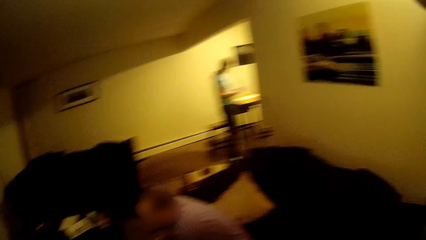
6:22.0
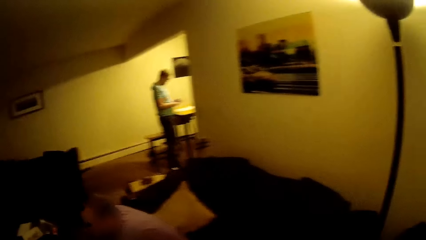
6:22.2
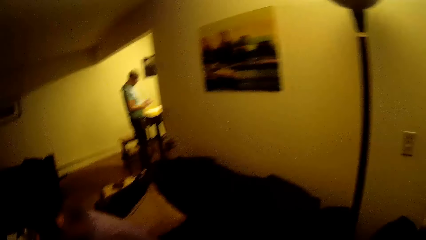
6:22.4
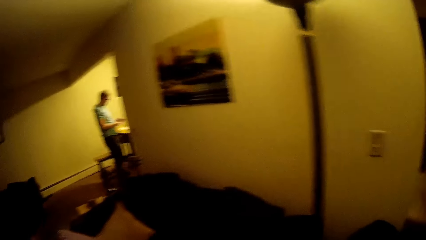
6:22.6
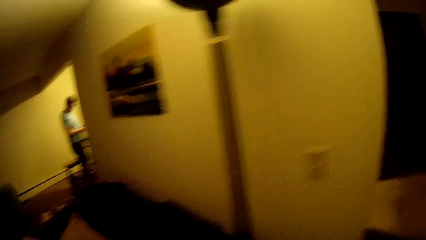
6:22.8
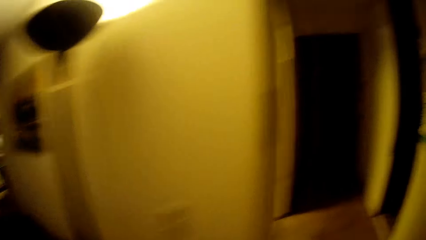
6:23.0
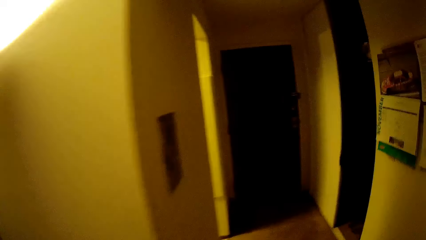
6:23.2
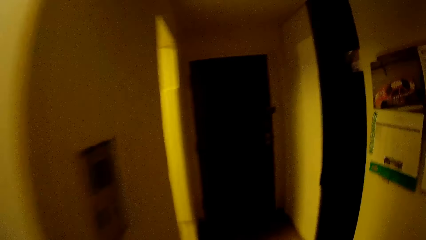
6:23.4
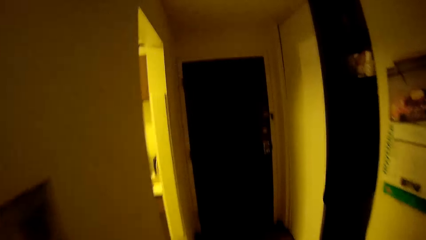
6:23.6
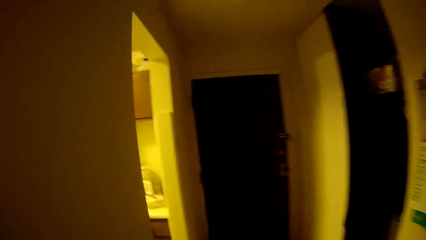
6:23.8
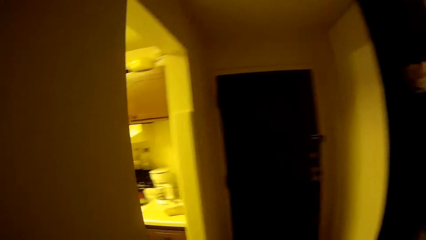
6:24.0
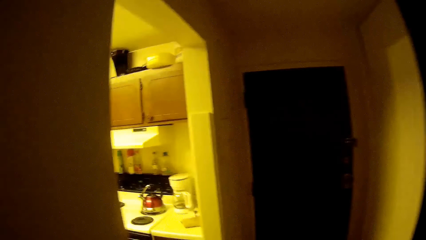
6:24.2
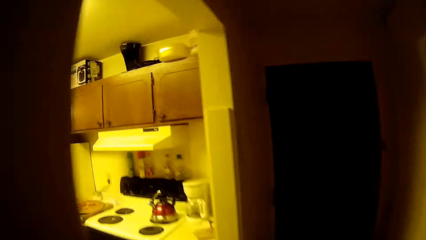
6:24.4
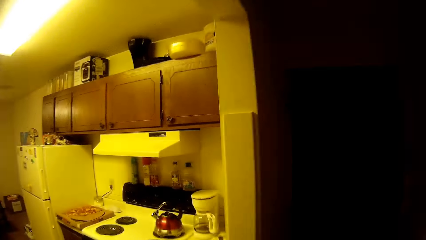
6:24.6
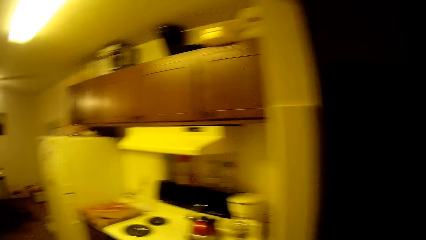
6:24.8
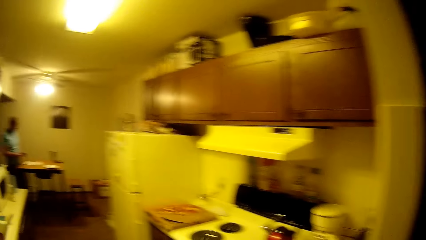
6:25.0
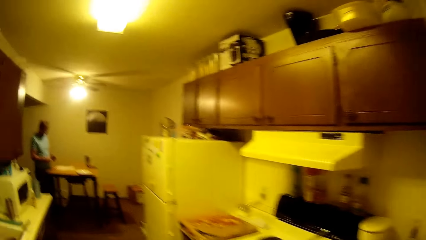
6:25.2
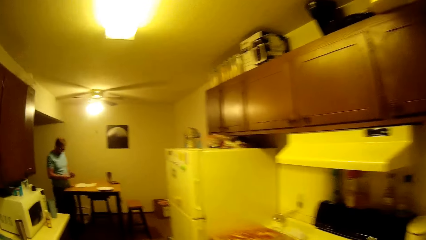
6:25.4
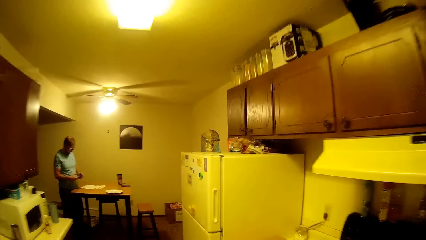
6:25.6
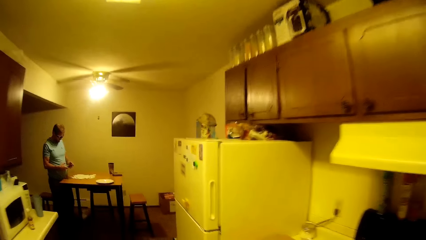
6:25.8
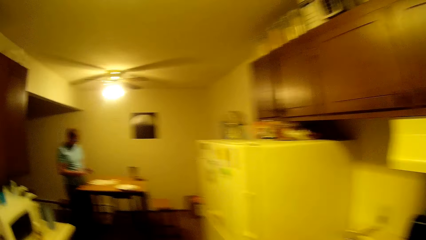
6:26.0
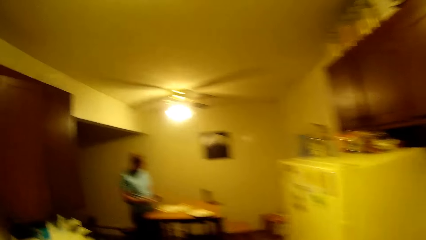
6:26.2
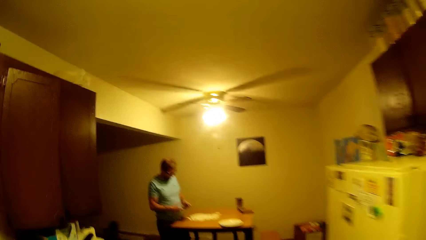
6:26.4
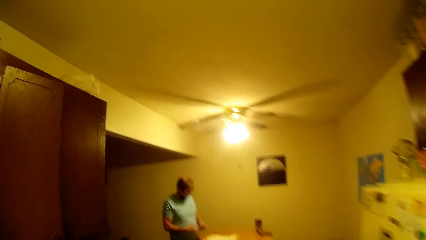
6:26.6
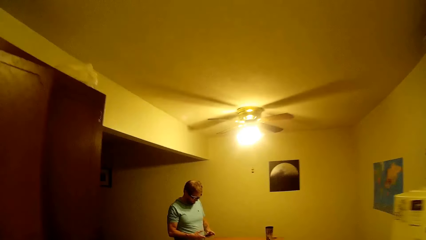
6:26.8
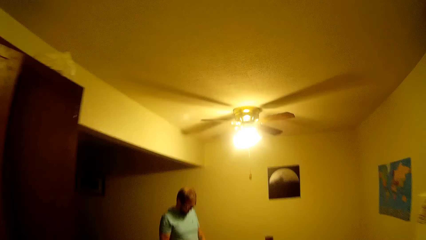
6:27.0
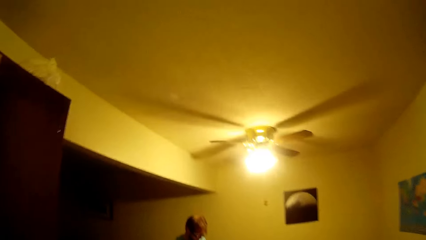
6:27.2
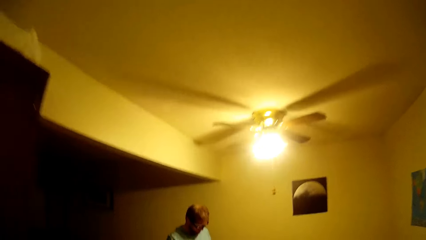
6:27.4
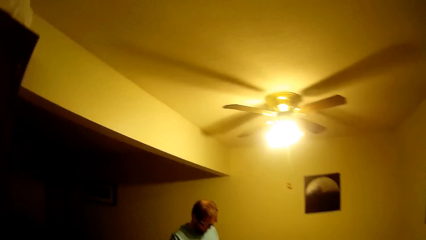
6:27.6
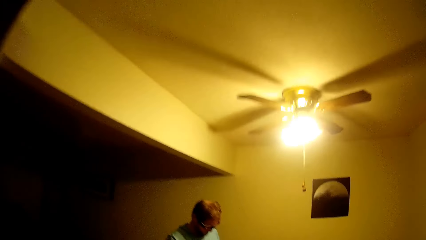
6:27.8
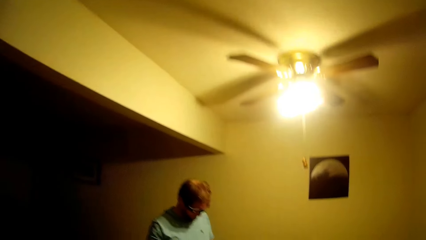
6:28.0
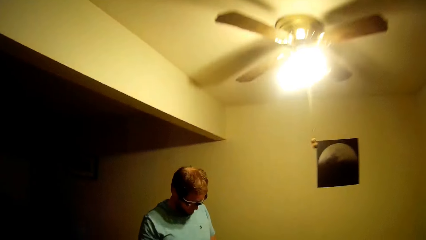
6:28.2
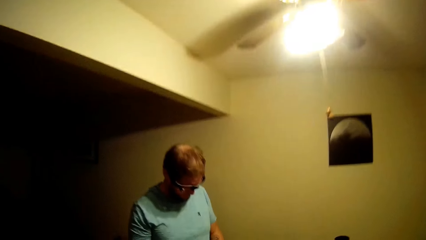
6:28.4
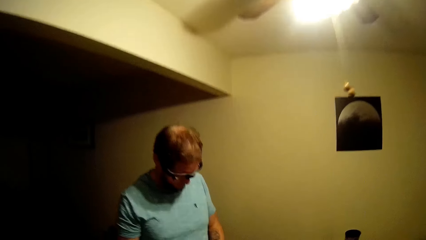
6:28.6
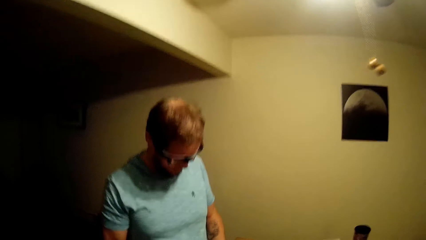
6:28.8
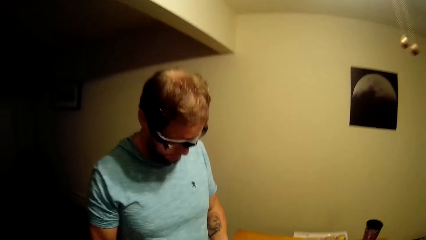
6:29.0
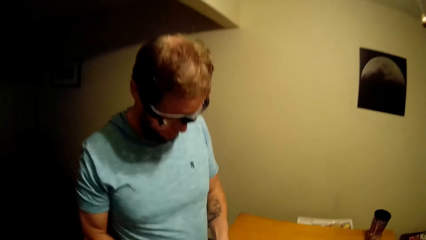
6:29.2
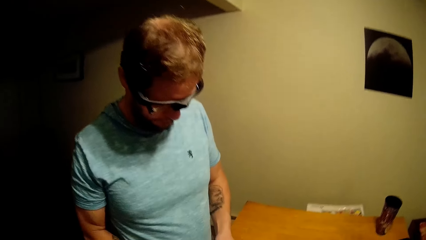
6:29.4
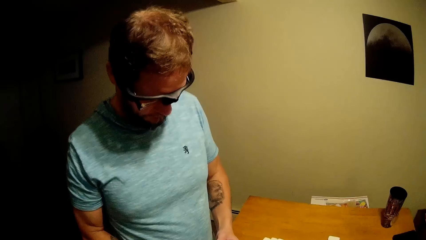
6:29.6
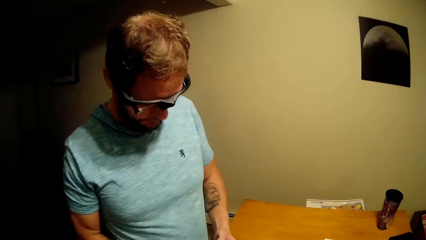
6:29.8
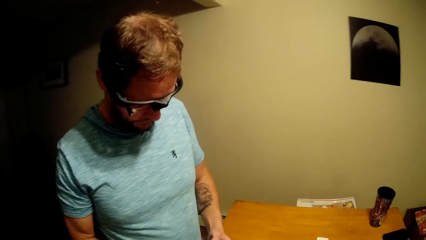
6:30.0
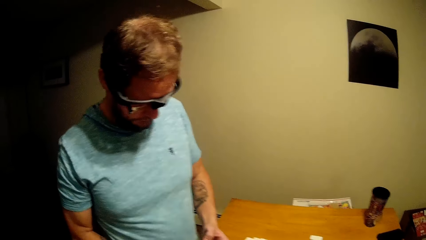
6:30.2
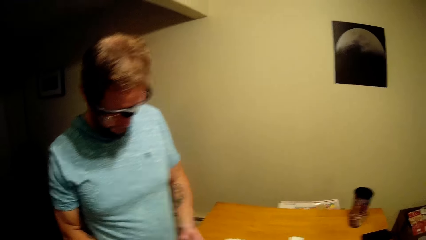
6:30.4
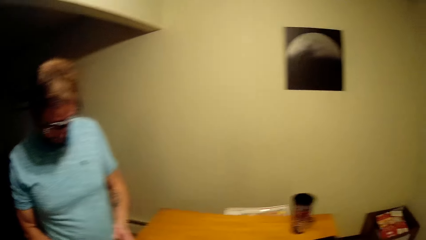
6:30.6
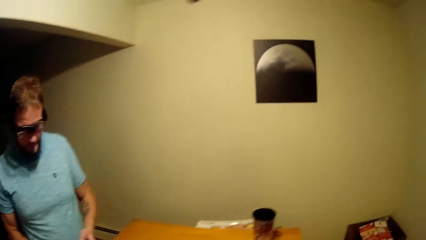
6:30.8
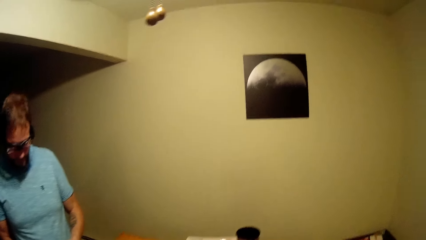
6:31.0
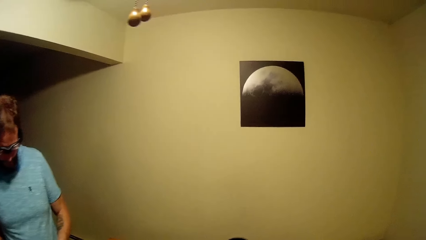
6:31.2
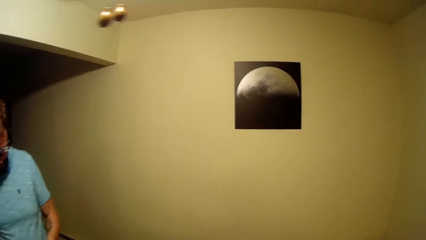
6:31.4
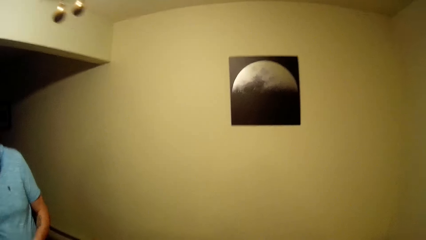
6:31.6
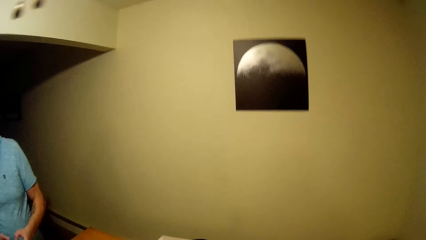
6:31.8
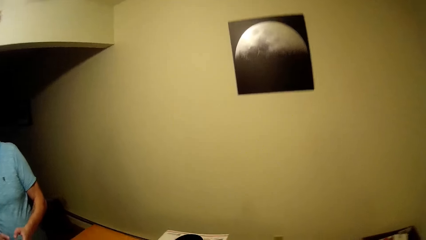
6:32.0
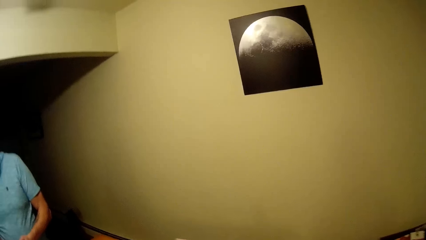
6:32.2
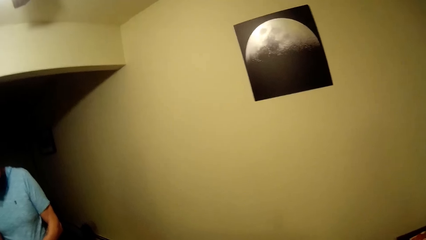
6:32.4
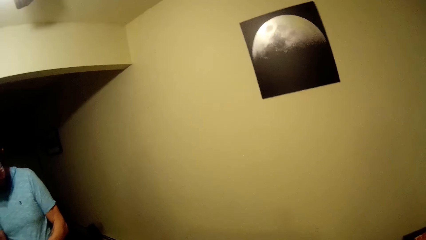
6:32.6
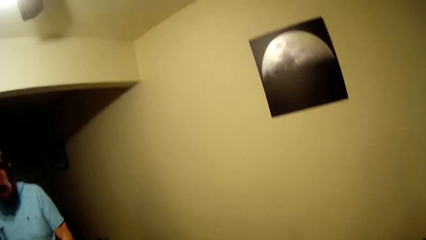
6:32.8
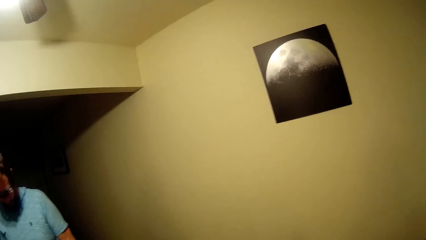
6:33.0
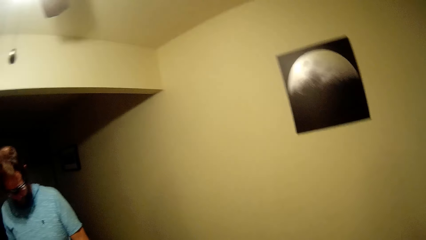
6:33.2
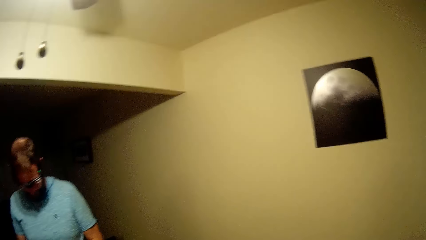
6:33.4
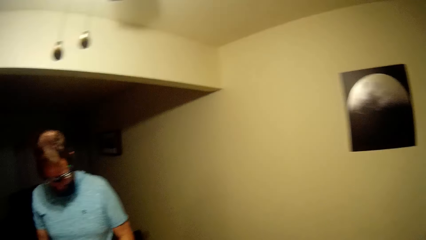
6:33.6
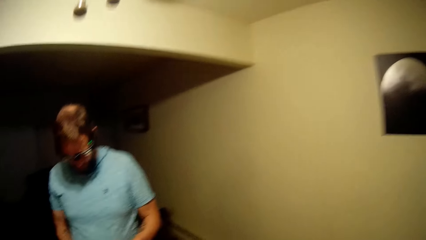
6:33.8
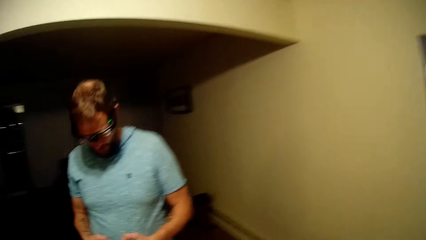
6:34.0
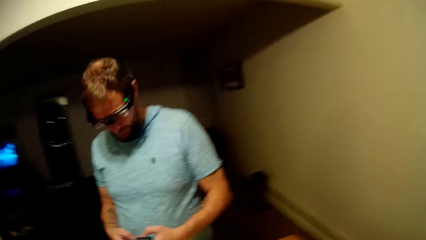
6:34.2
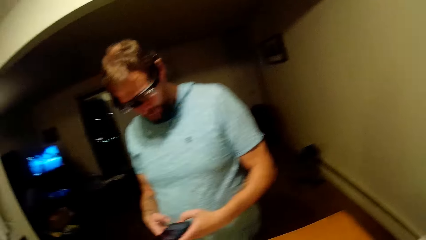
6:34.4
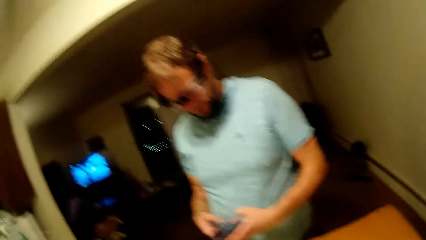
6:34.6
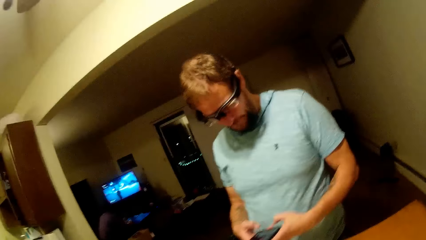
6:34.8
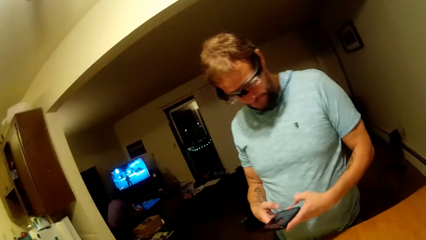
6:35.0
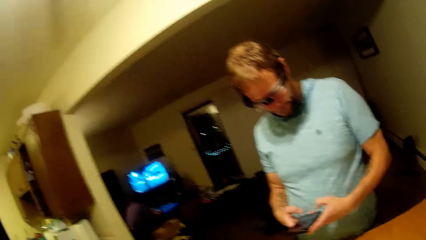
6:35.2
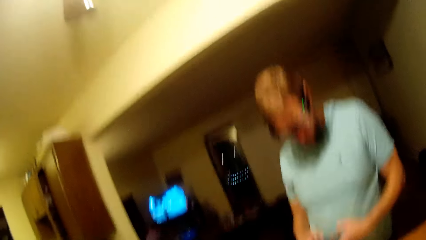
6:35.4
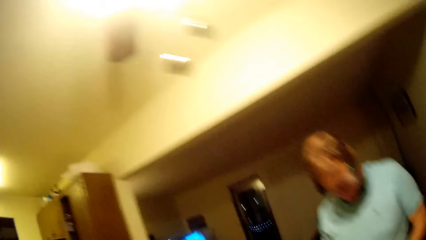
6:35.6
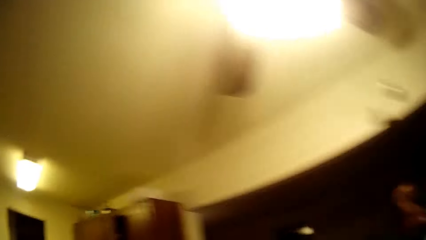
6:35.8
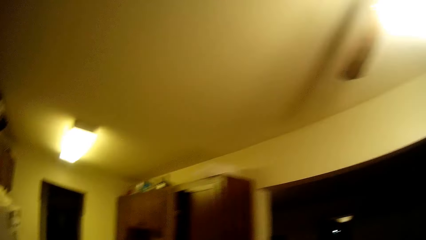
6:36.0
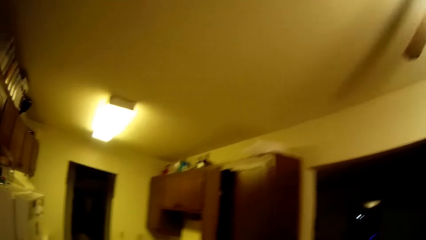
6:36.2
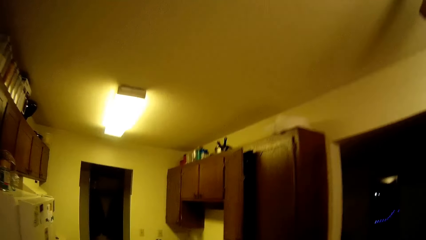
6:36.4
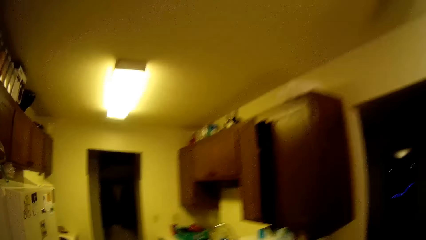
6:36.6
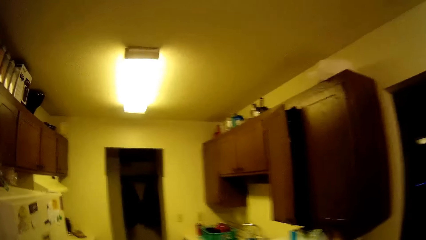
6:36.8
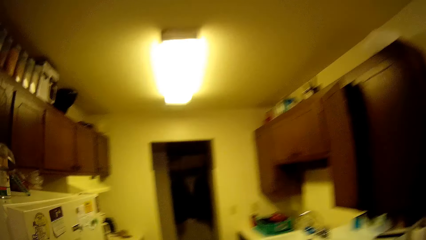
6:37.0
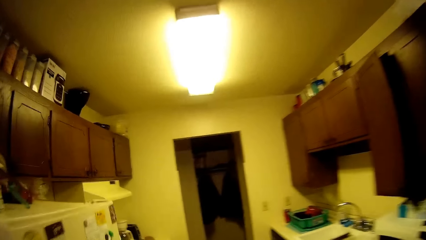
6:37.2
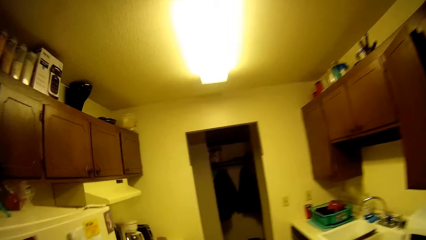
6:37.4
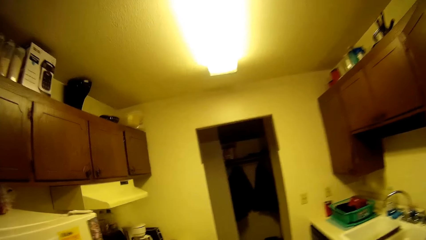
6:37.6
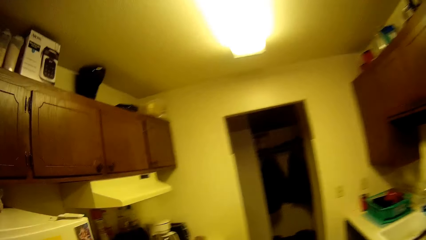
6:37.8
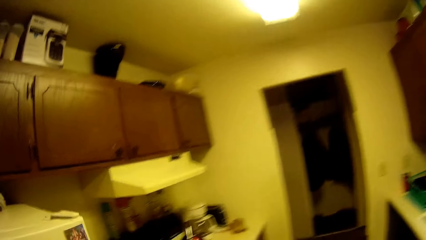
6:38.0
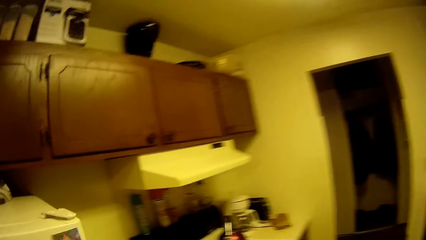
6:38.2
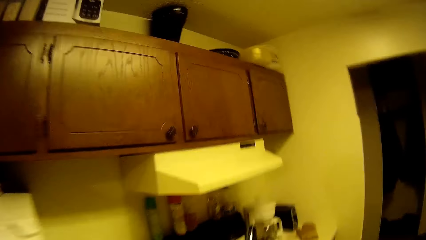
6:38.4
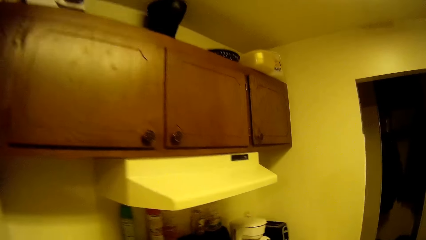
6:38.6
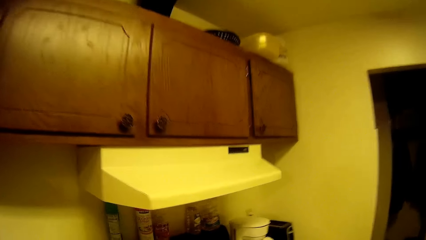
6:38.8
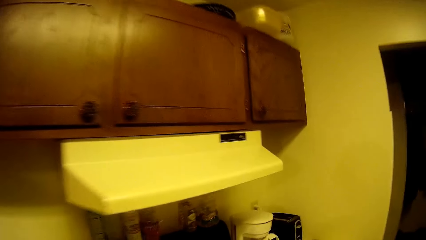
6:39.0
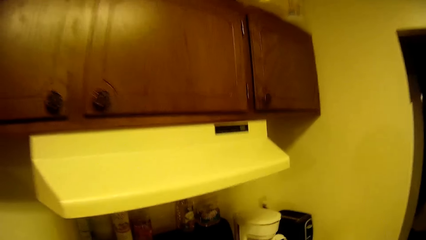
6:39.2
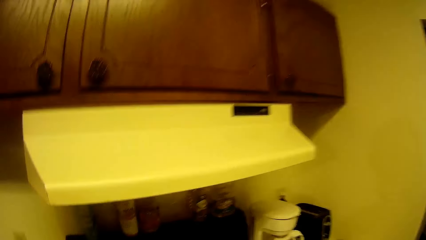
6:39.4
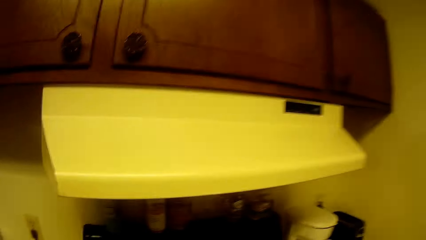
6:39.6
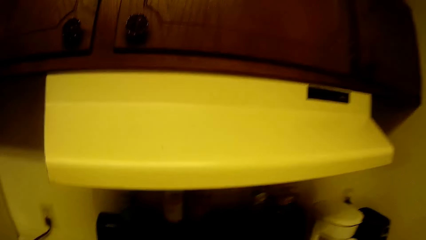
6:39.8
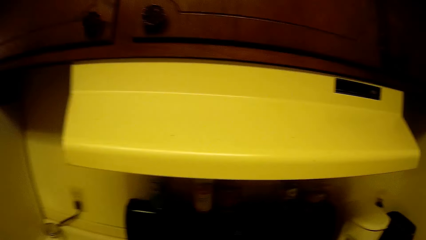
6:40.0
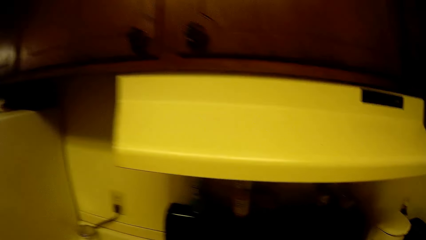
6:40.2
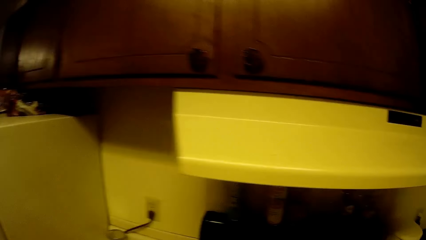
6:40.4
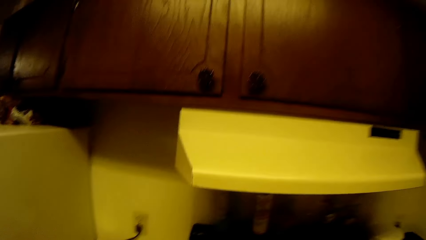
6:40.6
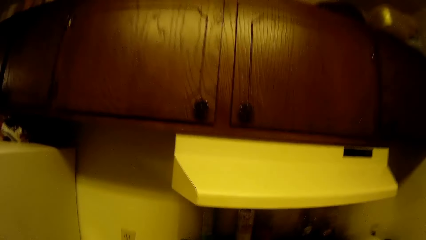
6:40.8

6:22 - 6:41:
The camera wearer talks to a man. They move around. They talk to another man. The other man looks at the phone and holds the phone. The camera wearer moves around.
